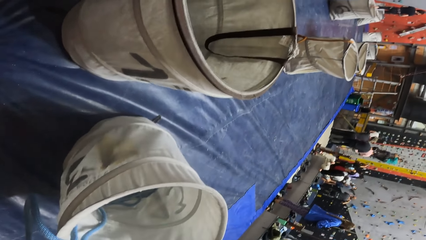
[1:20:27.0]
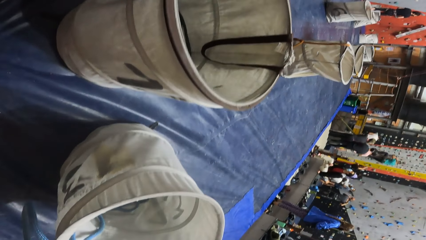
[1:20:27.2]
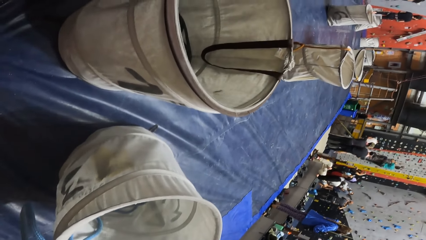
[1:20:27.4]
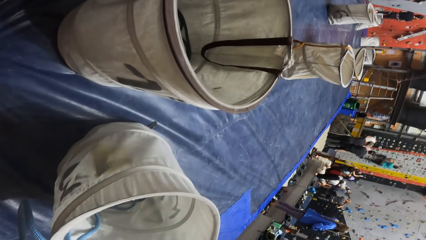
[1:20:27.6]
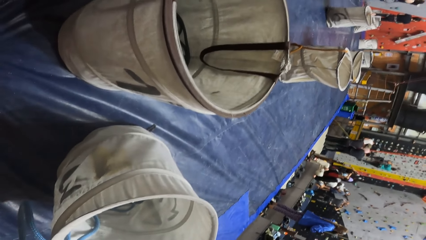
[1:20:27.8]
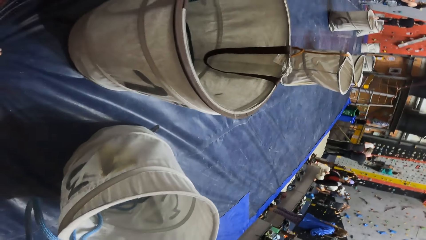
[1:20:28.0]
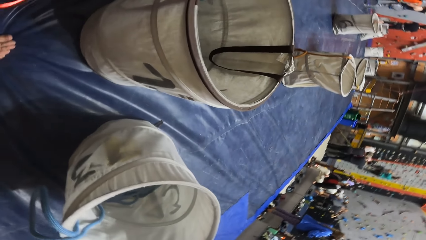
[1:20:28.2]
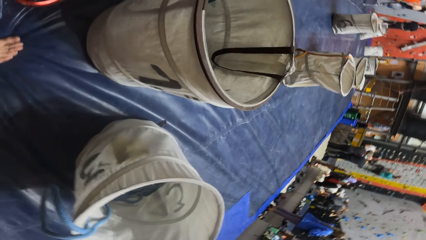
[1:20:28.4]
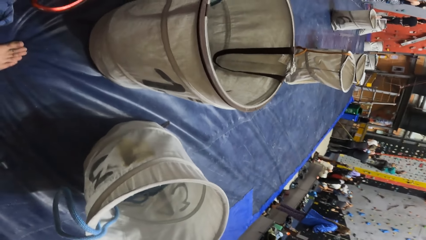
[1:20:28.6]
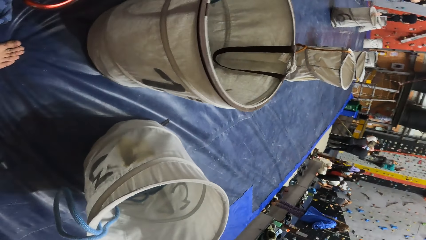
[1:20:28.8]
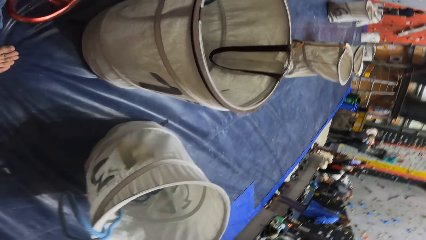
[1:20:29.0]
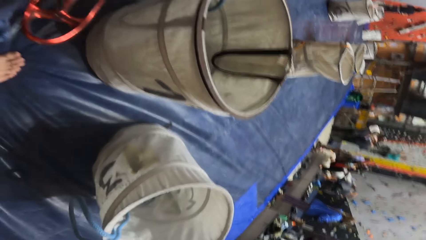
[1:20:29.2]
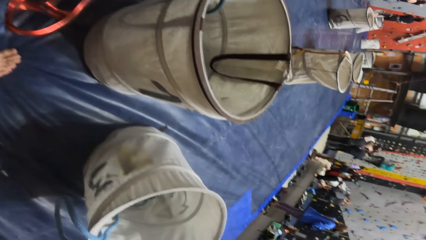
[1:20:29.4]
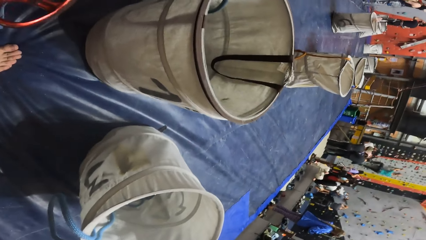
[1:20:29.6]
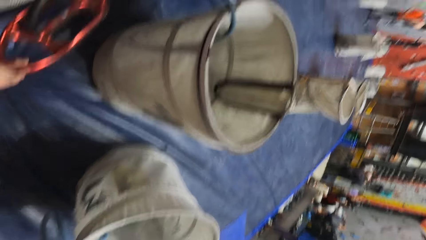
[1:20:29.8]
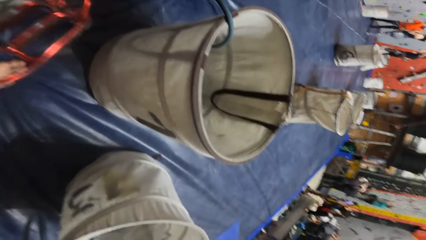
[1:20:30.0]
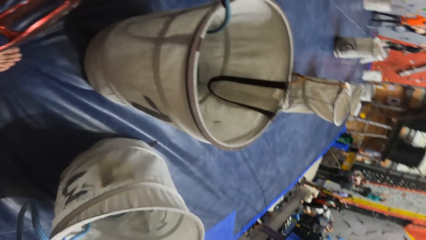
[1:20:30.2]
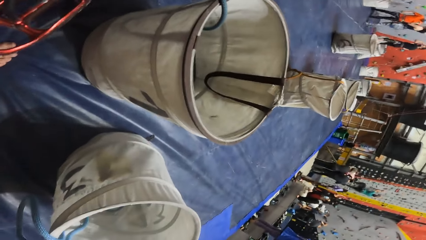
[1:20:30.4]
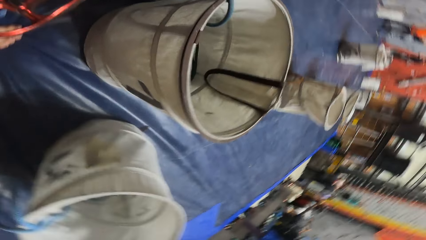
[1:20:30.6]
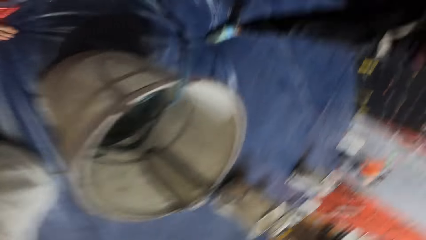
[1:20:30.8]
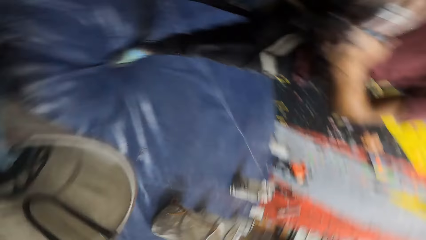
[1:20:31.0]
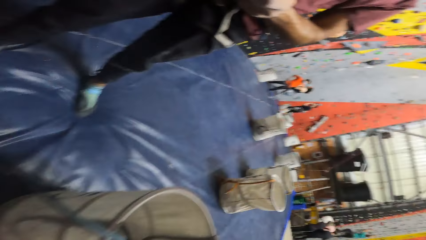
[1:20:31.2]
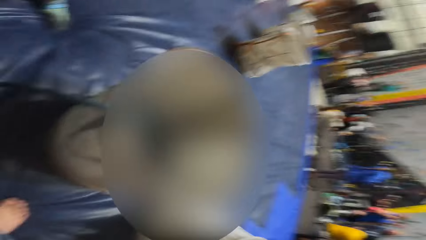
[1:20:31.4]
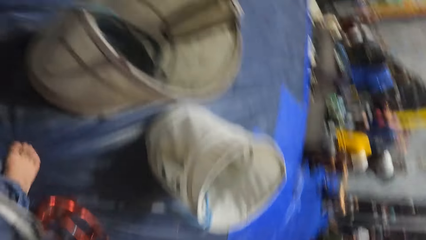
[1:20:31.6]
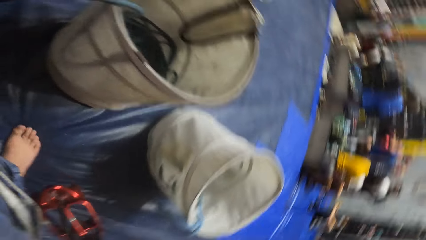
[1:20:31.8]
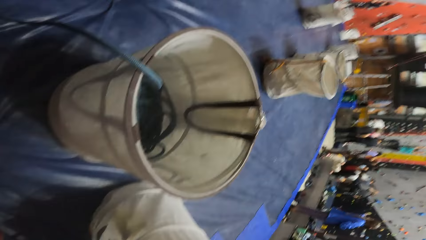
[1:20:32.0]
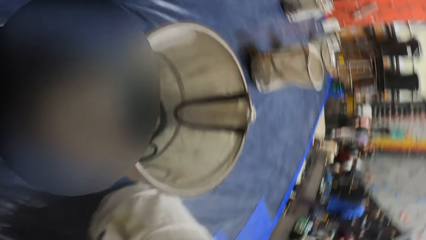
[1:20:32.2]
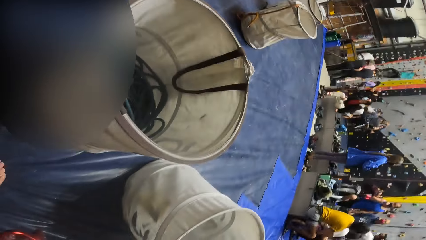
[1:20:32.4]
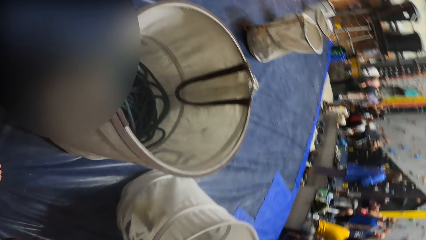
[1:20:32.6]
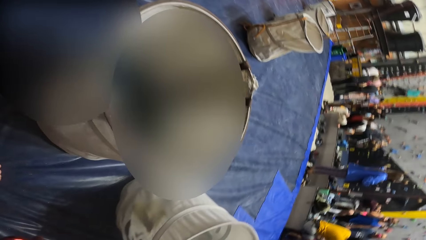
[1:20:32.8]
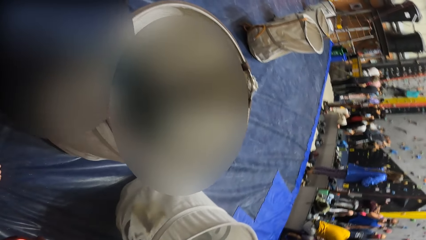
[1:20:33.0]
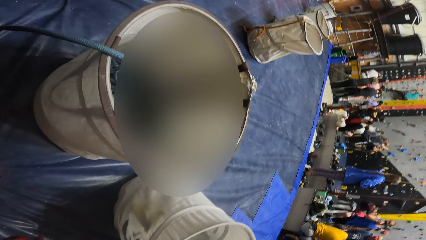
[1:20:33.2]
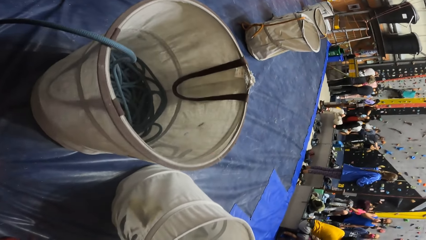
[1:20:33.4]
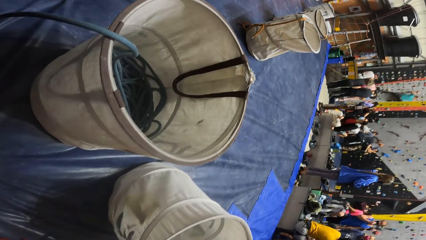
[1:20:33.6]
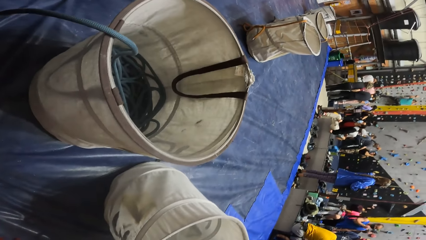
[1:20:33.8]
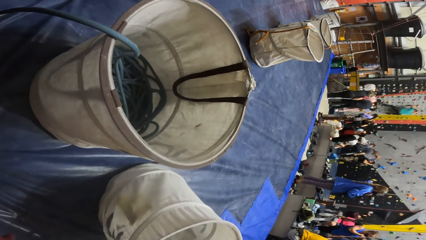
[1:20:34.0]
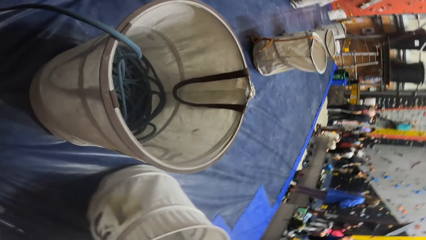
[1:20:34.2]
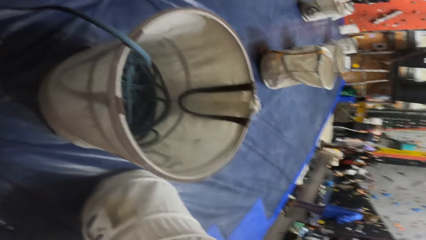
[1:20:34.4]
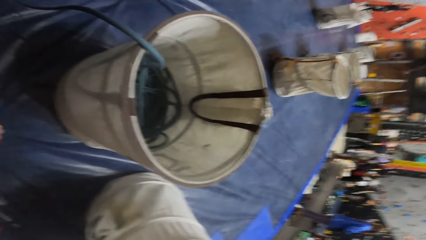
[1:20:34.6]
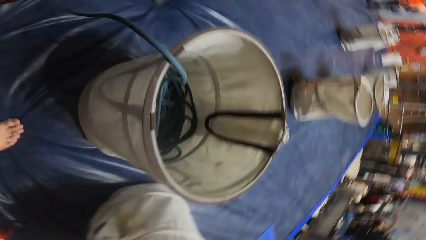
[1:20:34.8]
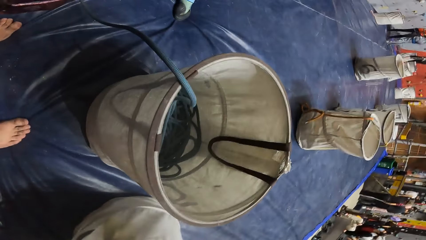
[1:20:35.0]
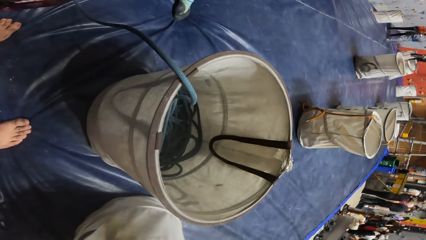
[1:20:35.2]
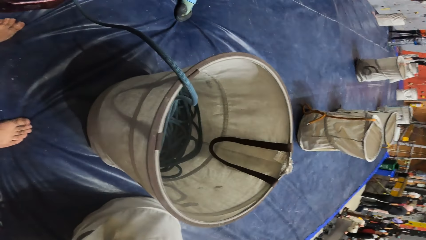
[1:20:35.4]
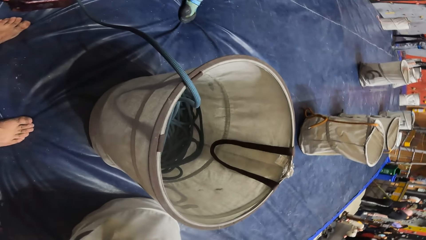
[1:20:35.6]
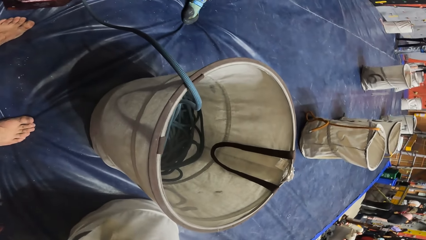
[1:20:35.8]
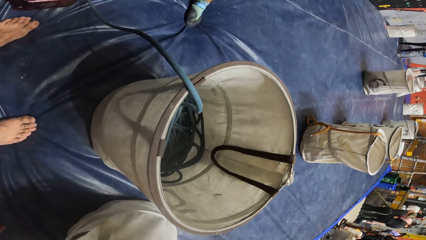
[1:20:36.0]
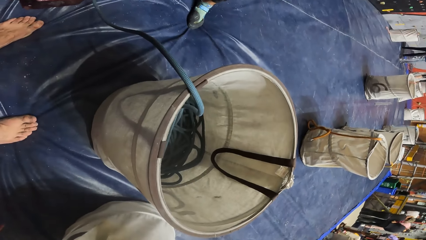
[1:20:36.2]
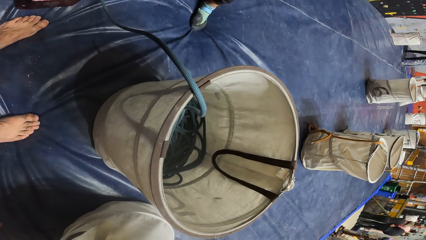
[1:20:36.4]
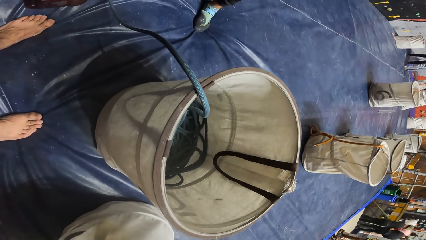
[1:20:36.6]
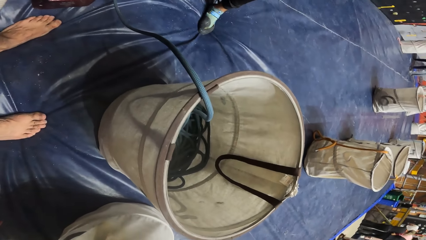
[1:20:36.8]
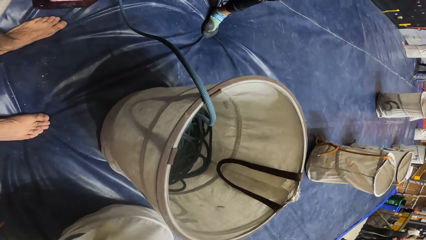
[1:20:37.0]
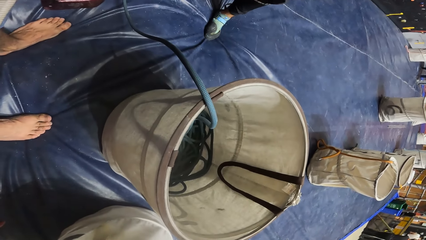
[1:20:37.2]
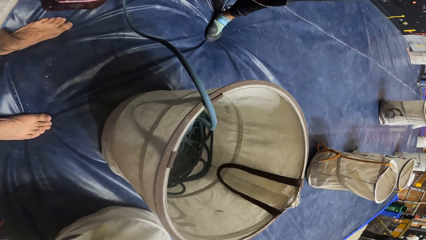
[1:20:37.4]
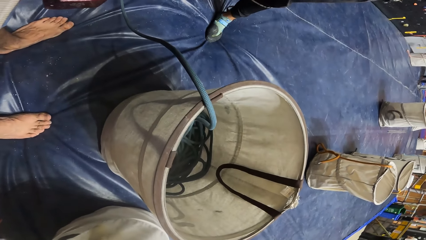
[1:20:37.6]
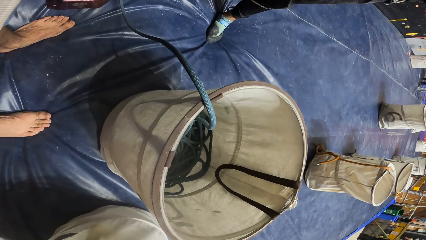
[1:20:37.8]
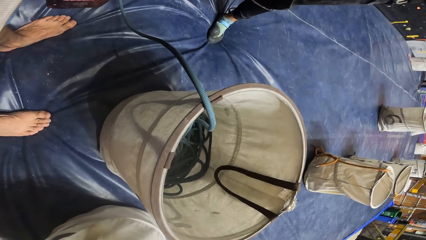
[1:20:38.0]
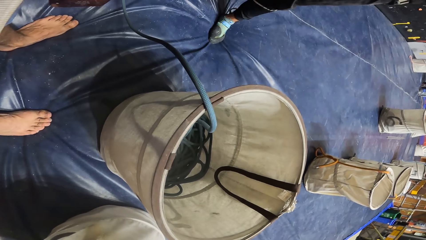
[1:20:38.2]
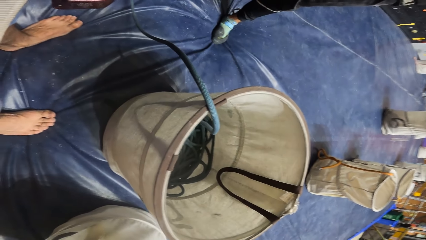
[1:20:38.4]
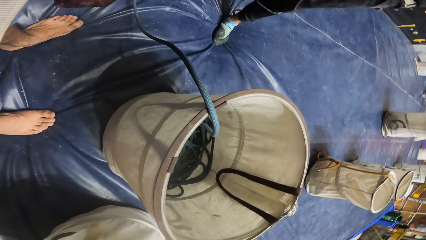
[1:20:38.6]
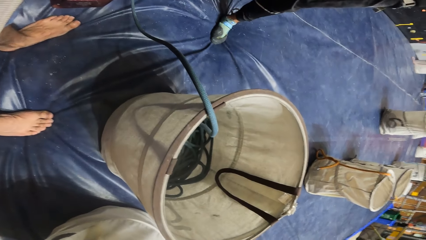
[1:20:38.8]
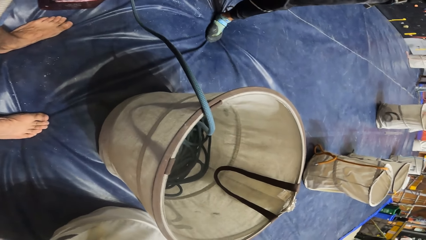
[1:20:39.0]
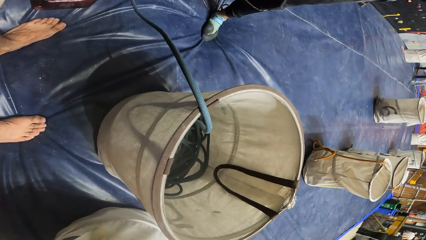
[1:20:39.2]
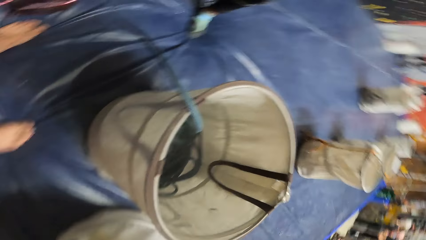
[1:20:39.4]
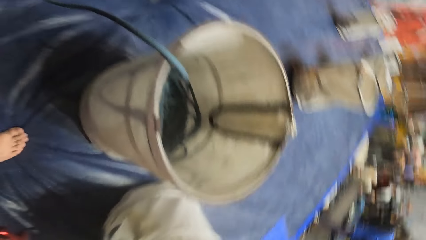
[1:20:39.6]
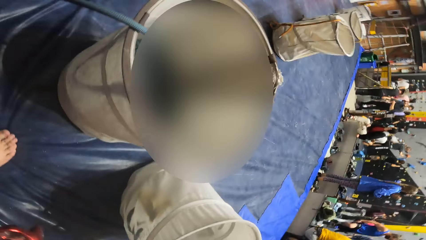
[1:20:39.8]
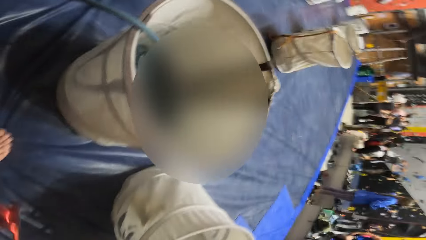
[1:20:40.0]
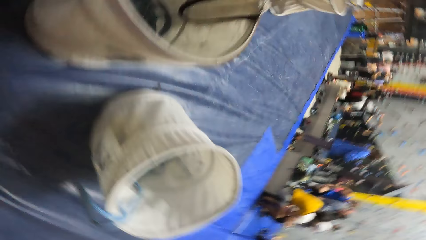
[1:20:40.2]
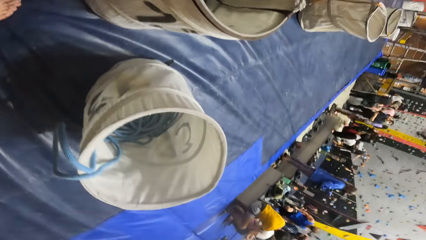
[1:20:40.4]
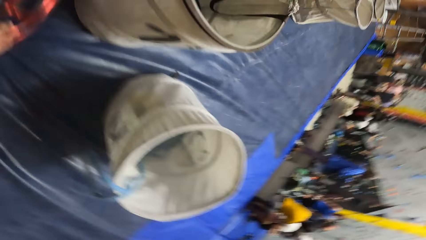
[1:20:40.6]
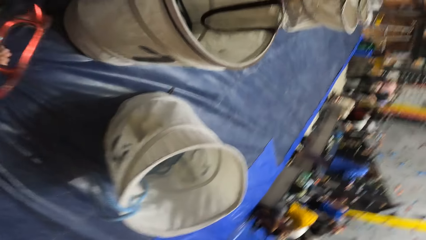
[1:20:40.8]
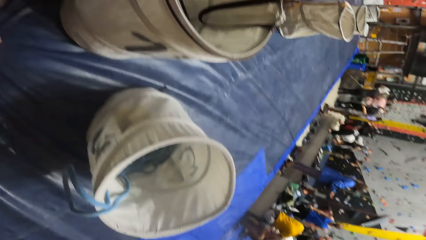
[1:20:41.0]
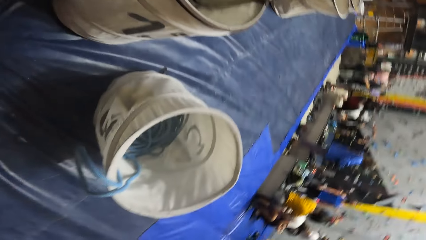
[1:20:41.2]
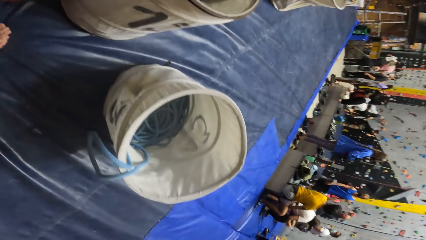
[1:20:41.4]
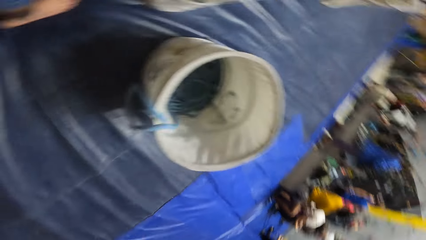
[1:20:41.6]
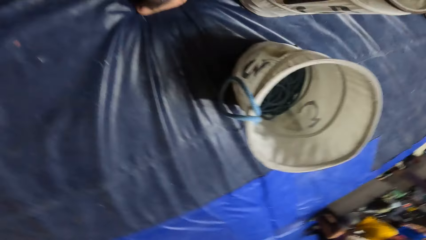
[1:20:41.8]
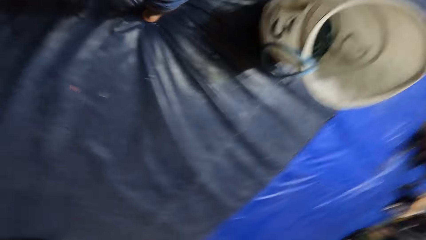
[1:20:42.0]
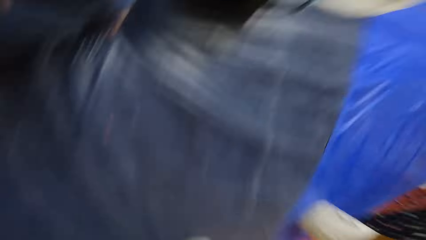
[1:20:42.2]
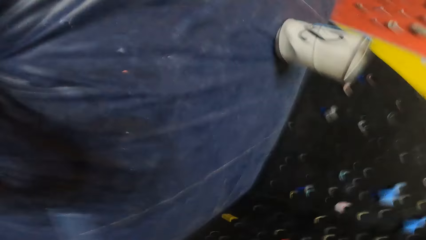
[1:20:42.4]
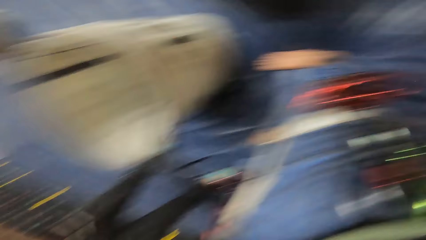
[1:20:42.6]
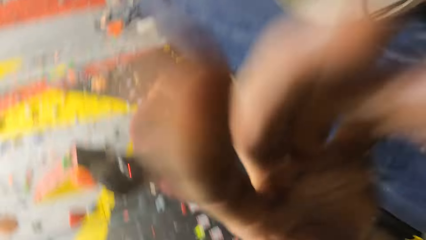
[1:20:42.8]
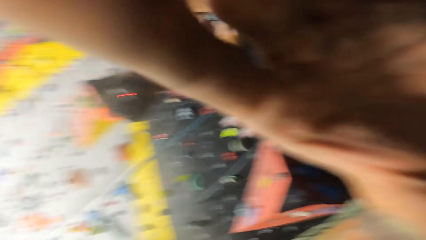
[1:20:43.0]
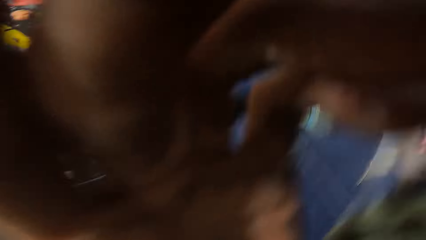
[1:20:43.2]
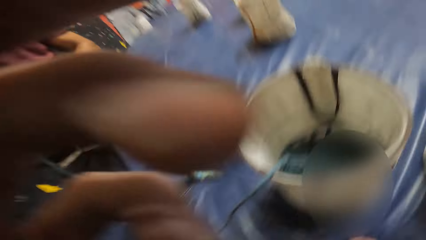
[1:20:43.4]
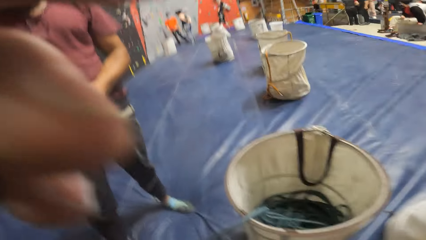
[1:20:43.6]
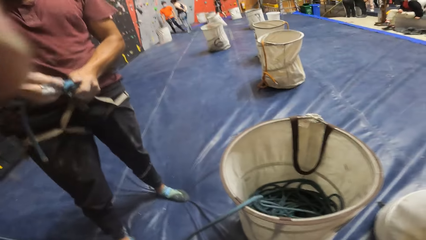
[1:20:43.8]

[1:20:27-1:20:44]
The camera wearer looks around. They look at a rope. They look at a man's feet. They look at a basket with the rope. They look at a sponge. They look around. They hold the camera.
